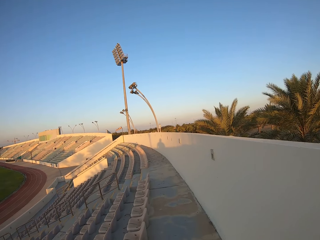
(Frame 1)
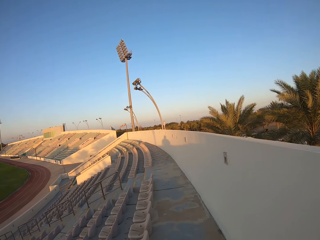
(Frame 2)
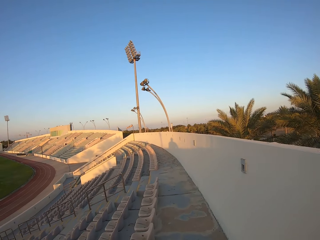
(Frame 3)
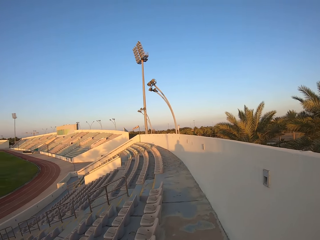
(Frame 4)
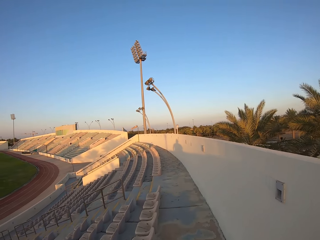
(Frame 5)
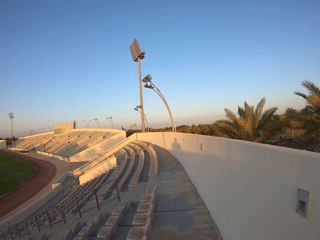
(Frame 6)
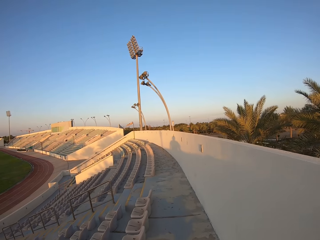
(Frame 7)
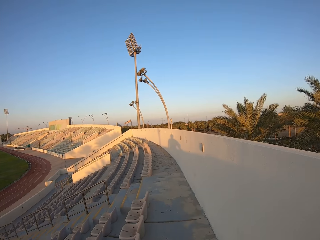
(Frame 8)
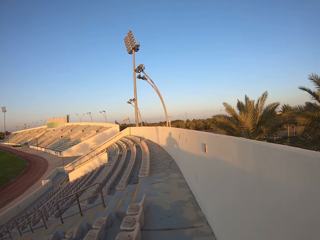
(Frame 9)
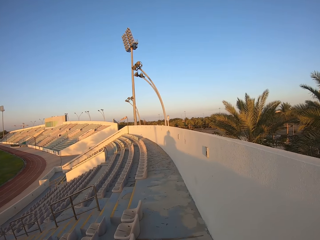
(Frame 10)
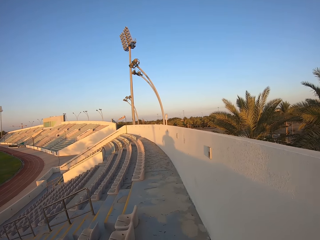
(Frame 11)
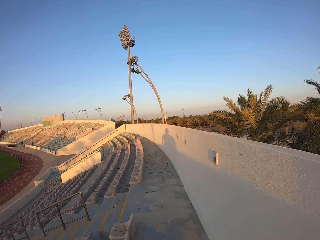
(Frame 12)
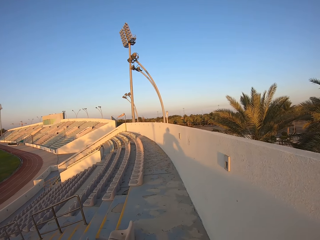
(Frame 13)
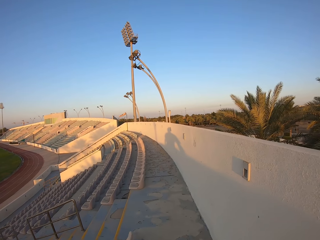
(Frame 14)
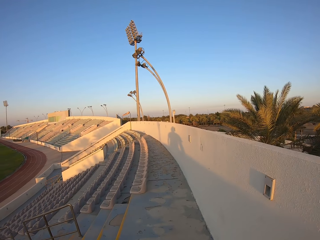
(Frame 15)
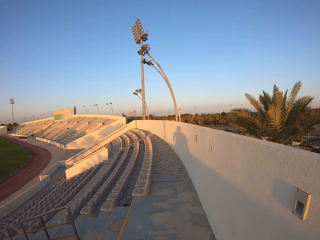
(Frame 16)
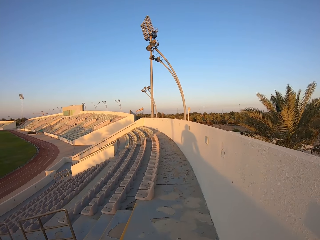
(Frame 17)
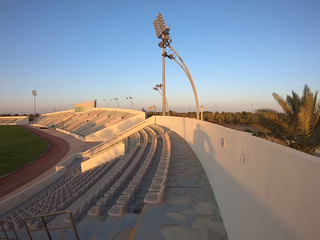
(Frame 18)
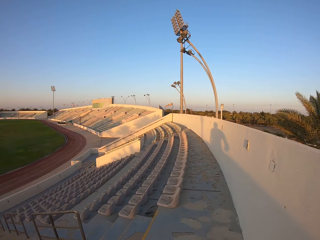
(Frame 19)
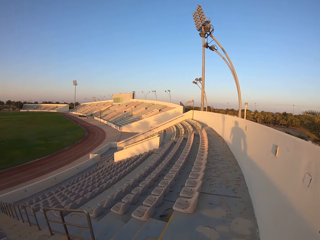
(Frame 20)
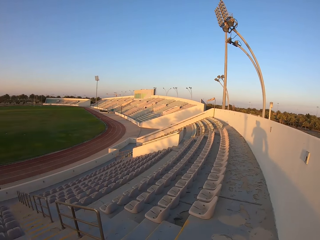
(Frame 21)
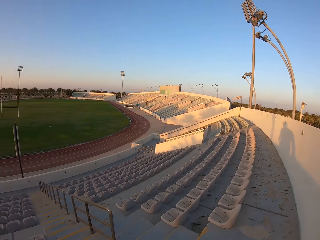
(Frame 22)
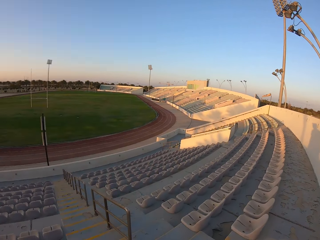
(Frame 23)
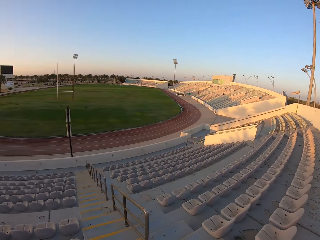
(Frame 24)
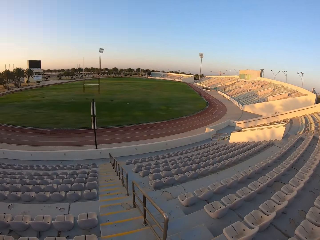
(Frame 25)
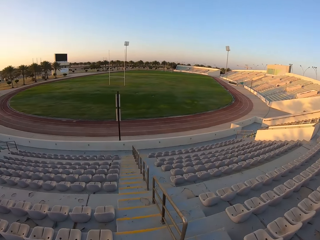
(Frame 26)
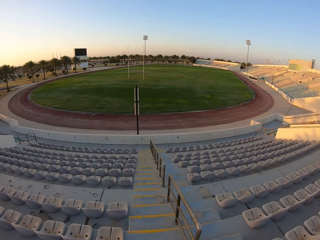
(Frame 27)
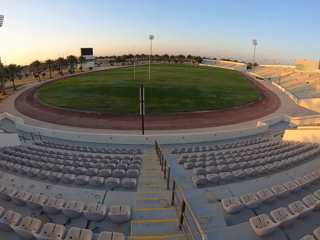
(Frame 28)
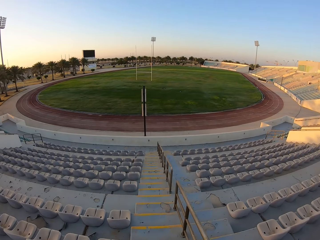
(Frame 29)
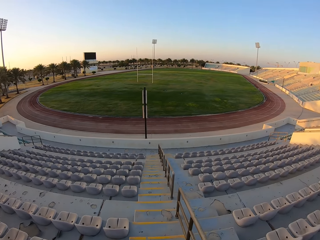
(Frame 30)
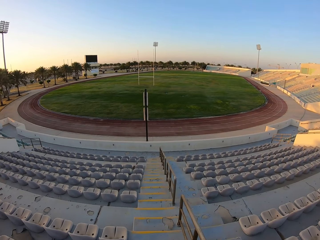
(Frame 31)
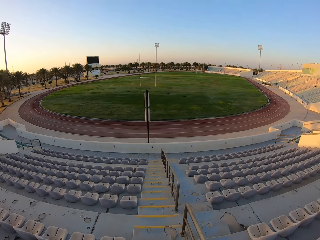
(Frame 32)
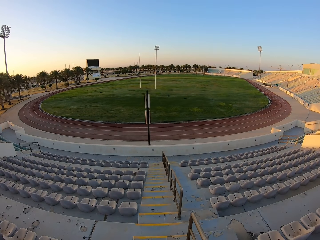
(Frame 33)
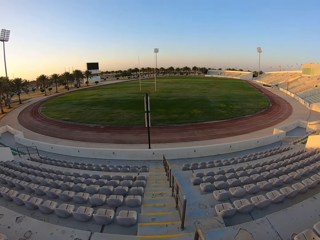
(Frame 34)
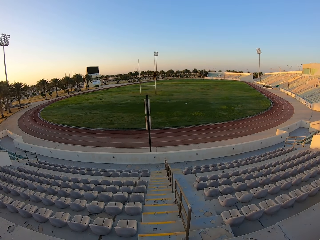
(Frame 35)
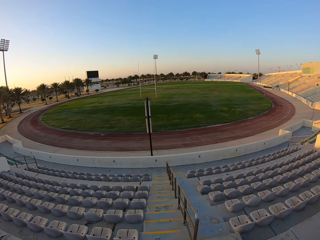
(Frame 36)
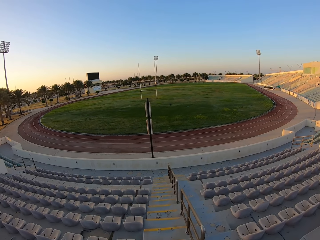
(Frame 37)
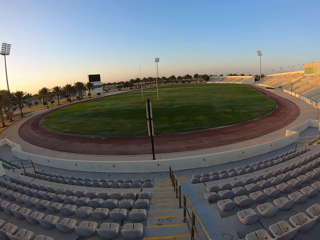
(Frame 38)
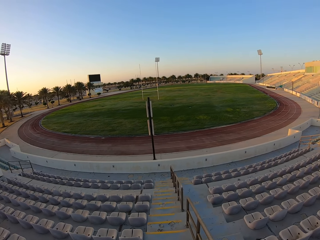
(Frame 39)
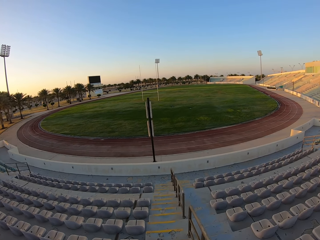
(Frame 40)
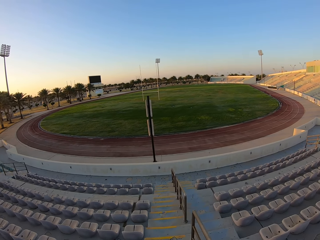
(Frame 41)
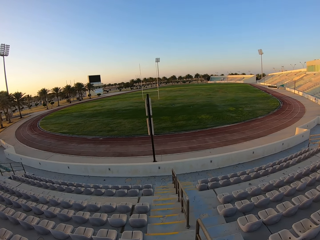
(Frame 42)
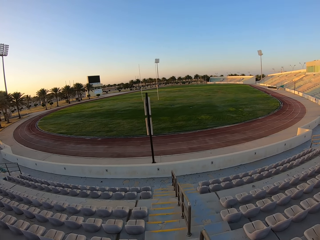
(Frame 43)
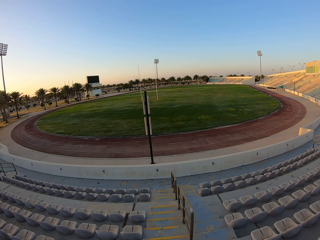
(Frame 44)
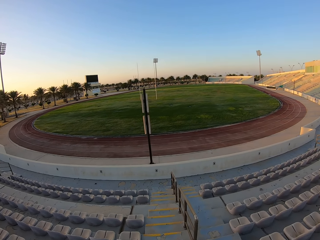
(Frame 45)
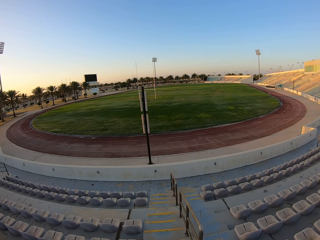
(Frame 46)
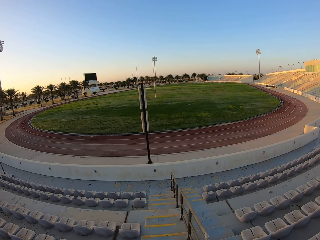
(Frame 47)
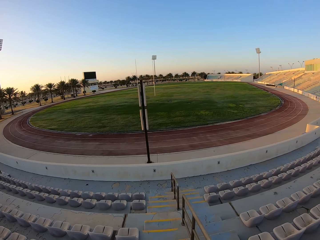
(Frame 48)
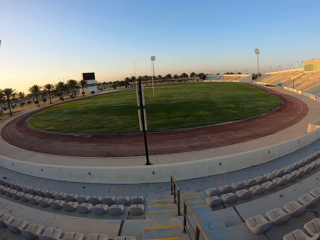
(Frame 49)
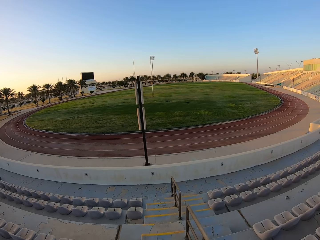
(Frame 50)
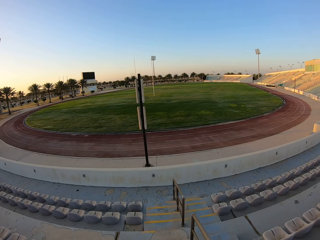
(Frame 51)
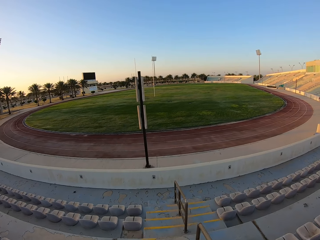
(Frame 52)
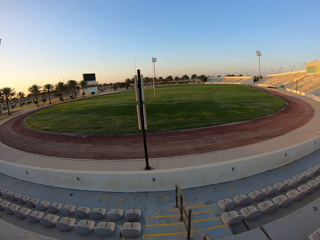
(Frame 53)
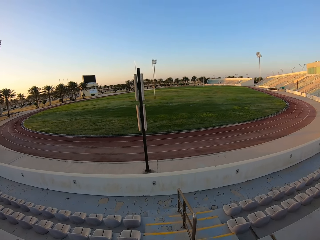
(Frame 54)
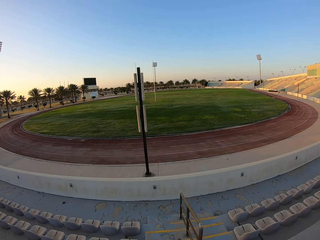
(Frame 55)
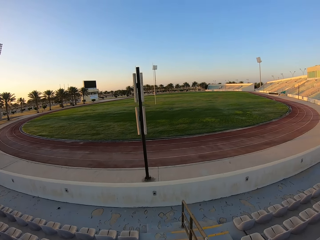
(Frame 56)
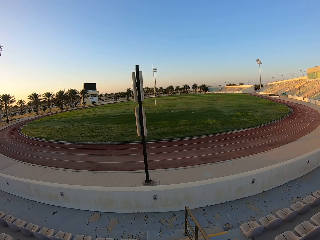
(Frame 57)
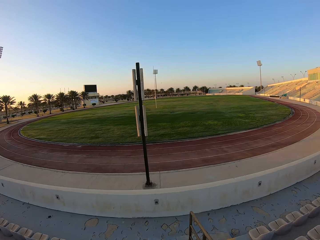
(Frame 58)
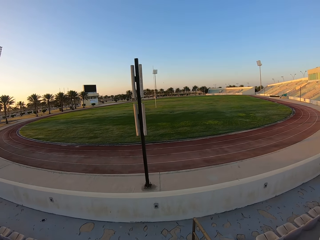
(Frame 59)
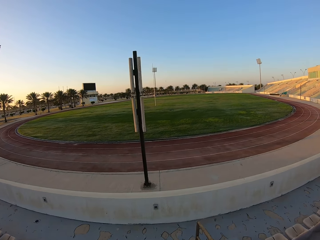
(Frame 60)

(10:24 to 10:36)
The camera wearer jogs down the stairs.

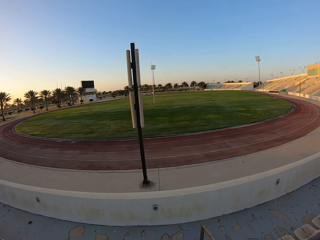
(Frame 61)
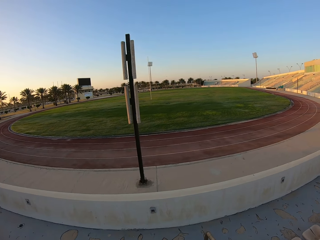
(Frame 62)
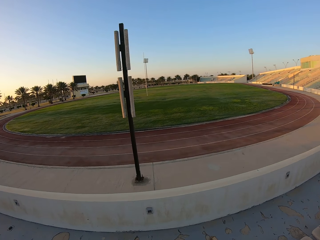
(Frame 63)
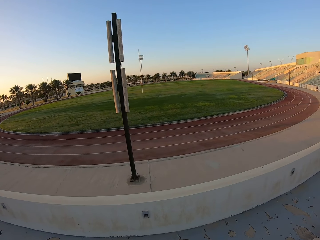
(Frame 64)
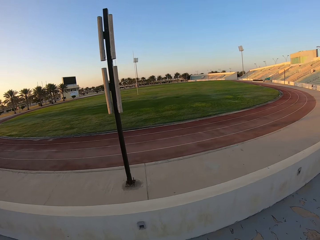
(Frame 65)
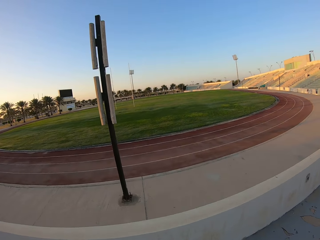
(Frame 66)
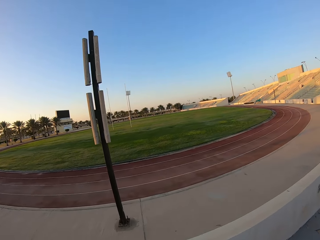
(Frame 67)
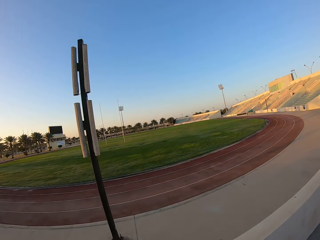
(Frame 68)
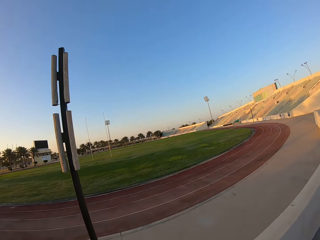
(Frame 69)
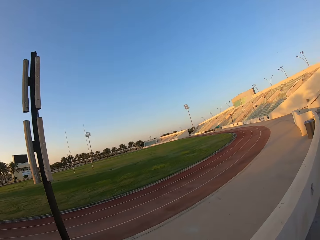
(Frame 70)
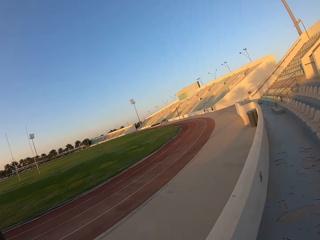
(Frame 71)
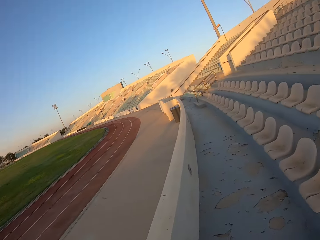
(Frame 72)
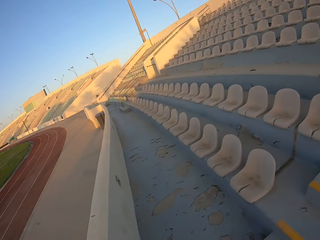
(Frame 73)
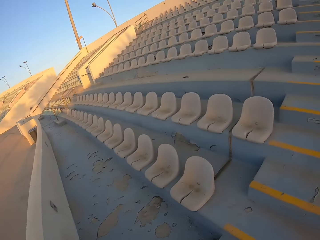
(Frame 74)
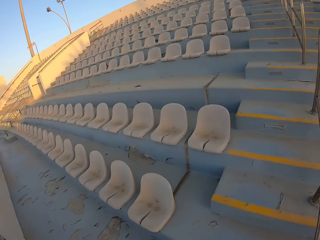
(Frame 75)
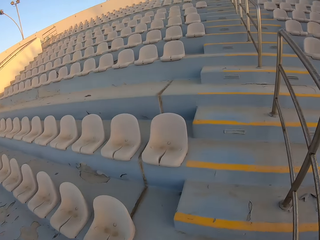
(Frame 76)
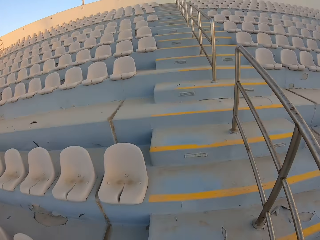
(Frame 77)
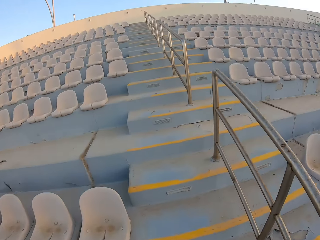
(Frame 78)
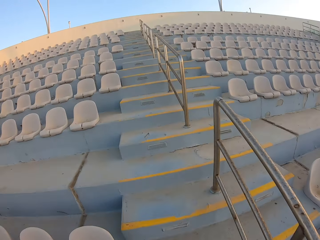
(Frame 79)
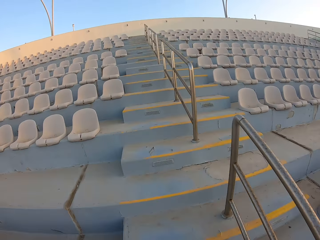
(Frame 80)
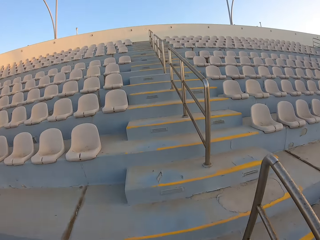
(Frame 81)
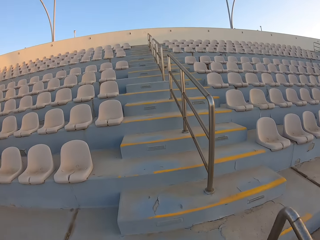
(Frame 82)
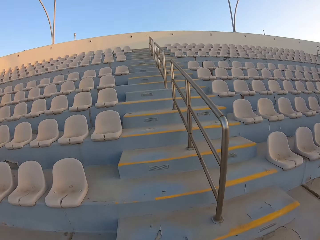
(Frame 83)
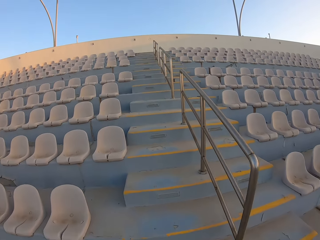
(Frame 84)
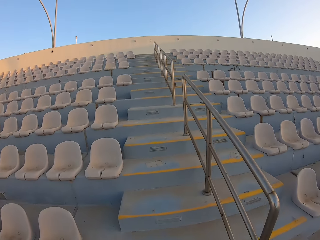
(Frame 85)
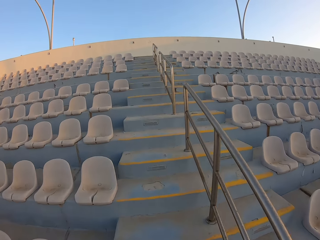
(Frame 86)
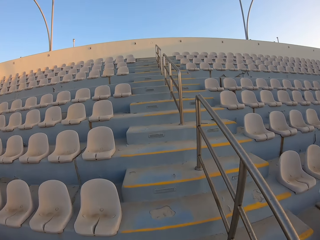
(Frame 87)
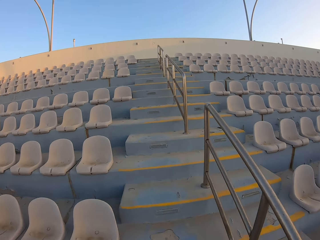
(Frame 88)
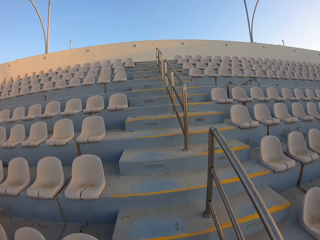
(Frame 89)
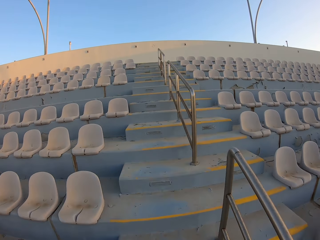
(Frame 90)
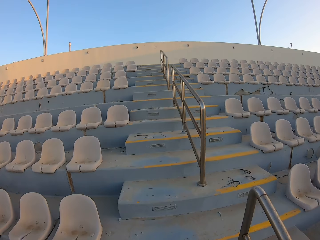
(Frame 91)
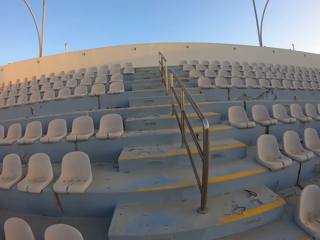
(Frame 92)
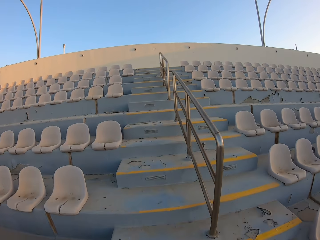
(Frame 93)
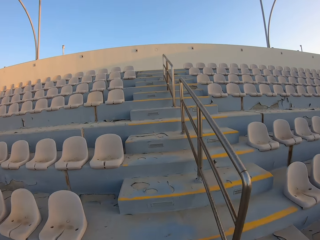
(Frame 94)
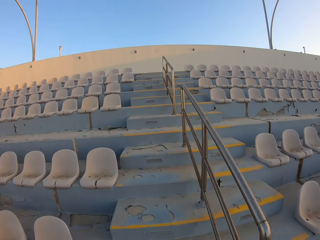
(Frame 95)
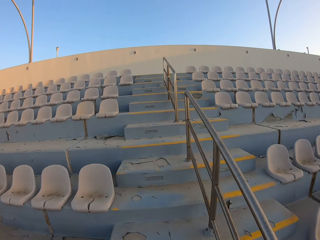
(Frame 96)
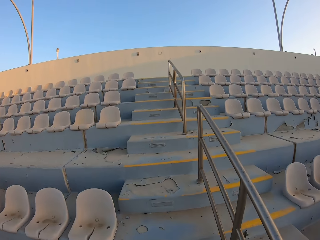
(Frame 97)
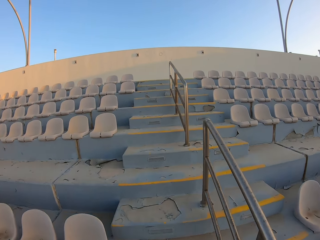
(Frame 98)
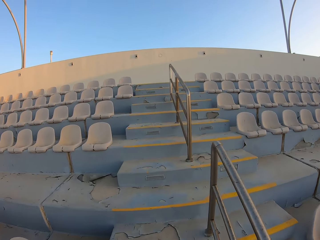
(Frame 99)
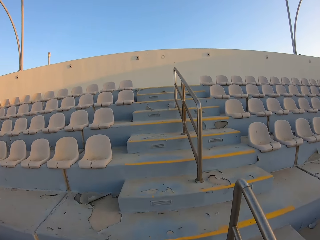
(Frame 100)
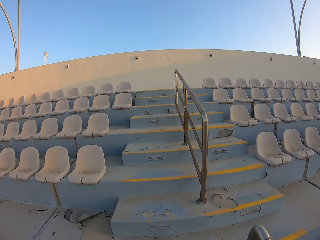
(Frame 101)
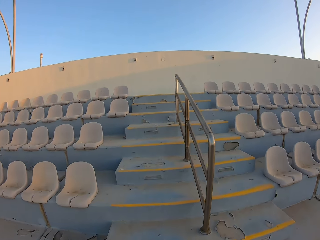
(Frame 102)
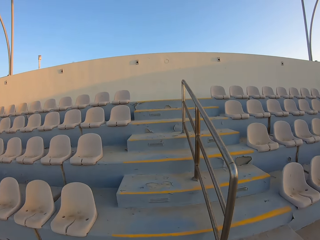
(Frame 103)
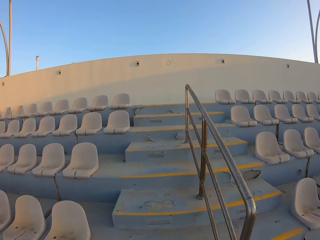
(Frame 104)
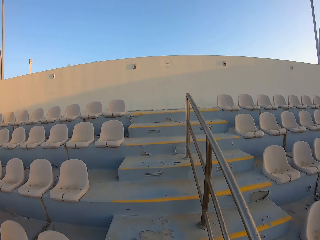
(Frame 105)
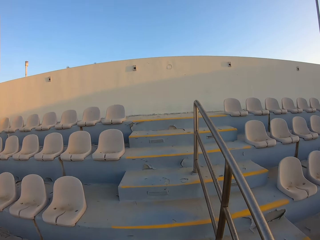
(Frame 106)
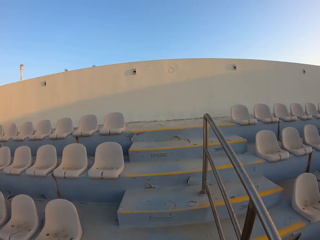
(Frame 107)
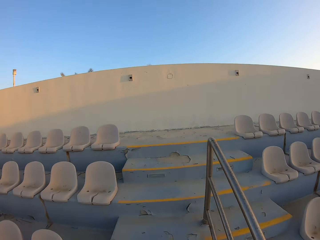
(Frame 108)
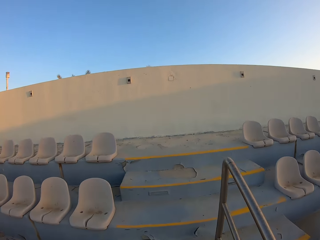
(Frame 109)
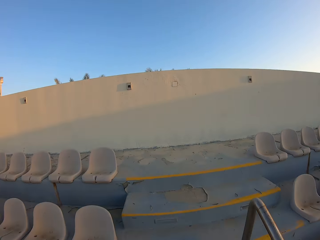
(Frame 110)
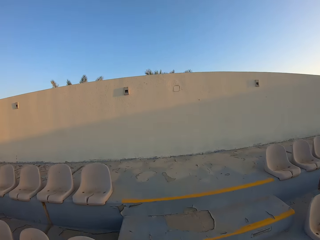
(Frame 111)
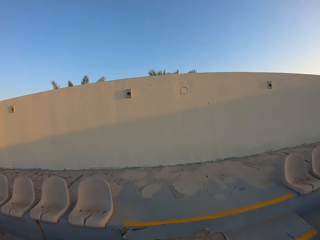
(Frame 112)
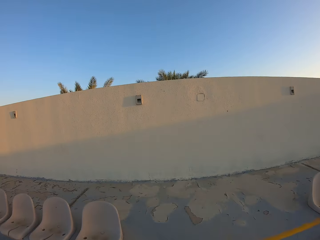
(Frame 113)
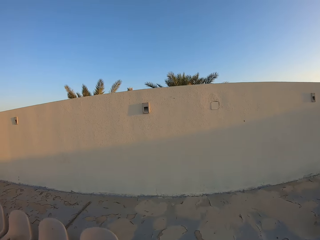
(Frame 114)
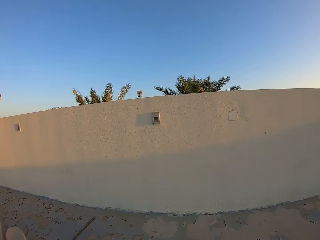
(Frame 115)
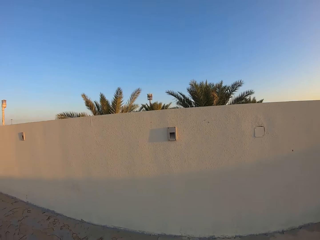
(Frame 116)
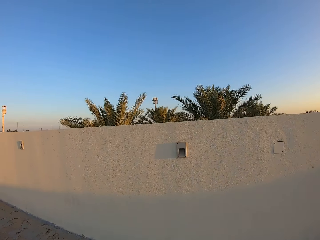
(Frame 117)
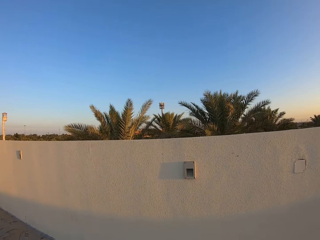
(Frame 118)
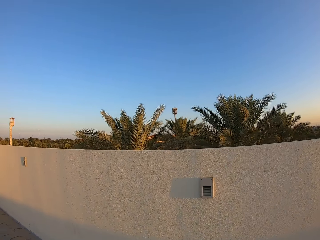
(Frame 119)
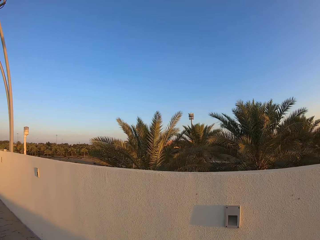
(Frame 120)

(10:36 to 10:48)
The camera wearer jogs up the stairs.
